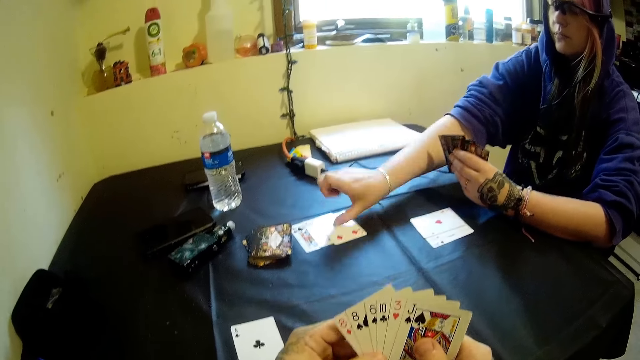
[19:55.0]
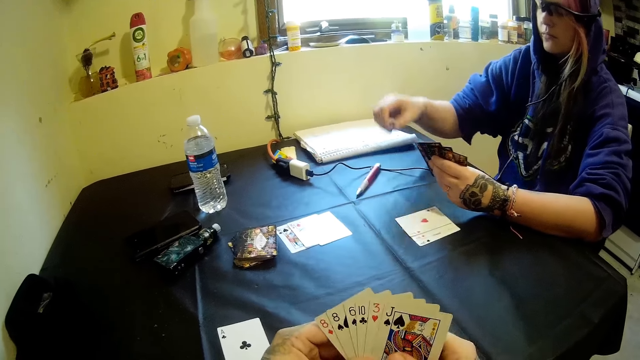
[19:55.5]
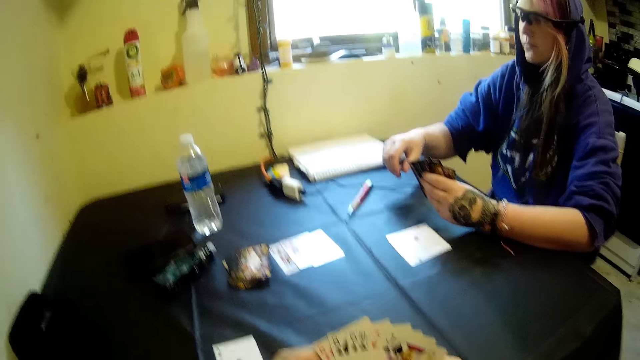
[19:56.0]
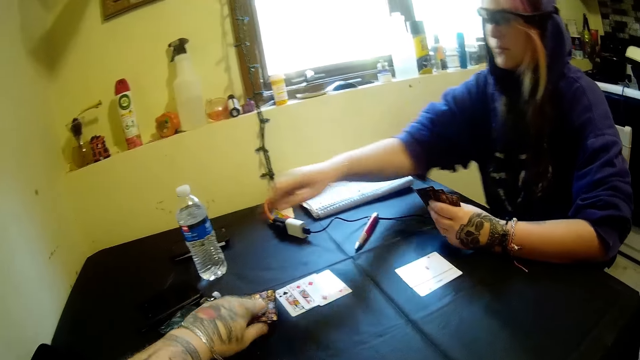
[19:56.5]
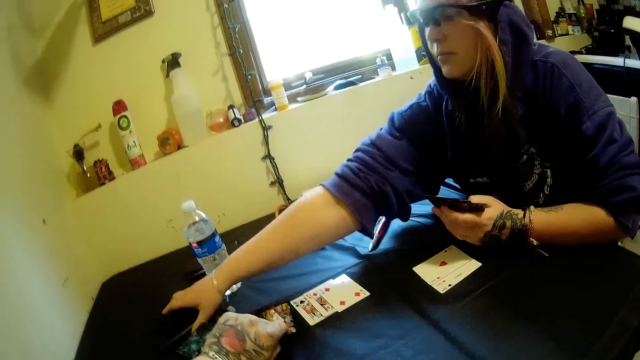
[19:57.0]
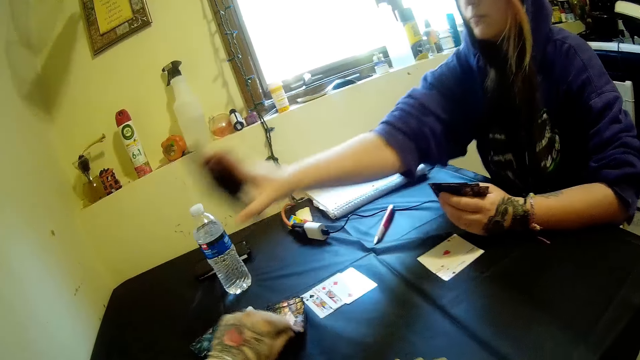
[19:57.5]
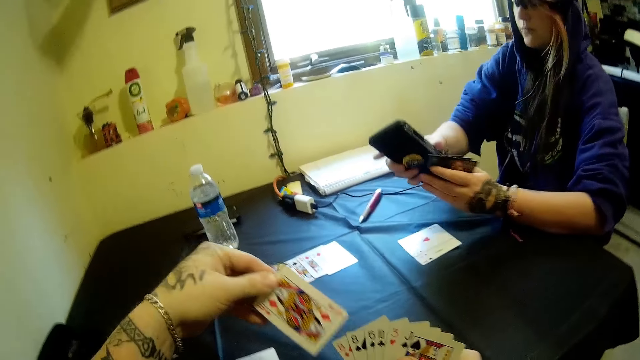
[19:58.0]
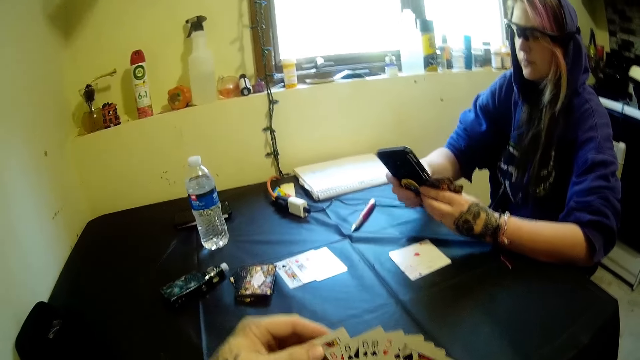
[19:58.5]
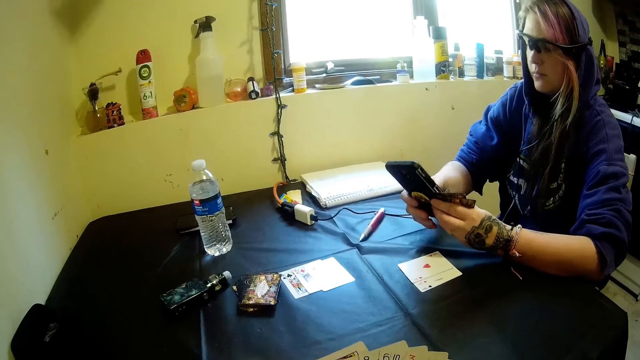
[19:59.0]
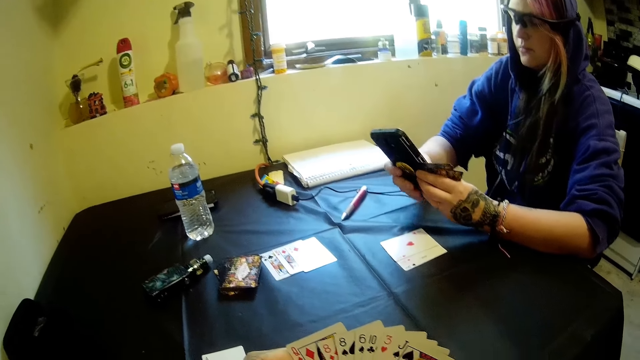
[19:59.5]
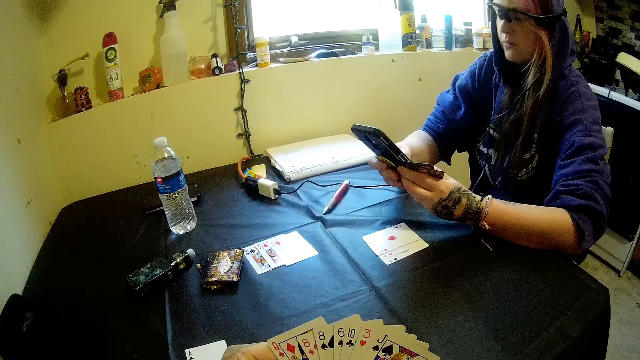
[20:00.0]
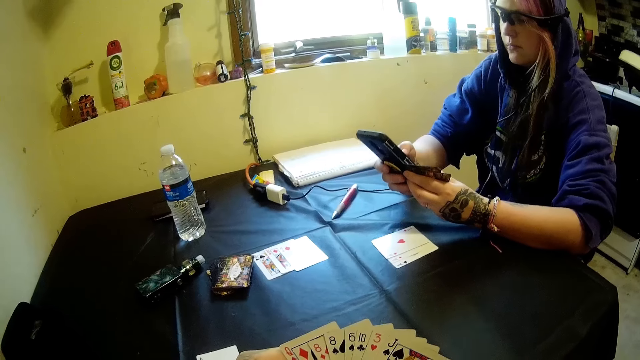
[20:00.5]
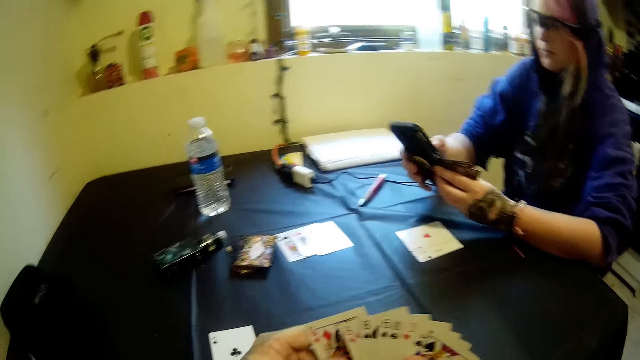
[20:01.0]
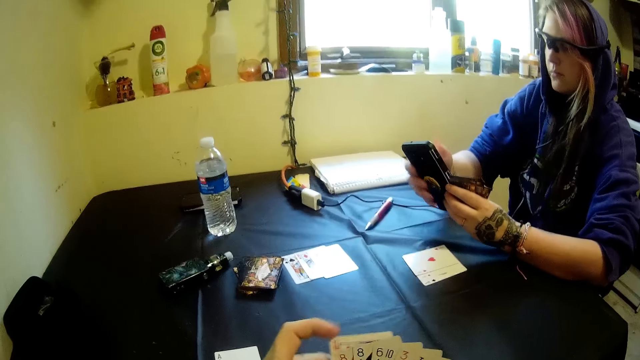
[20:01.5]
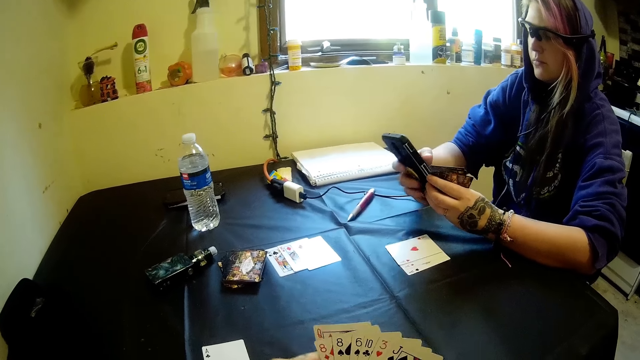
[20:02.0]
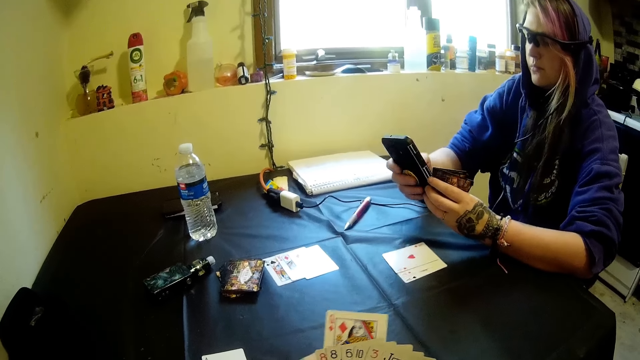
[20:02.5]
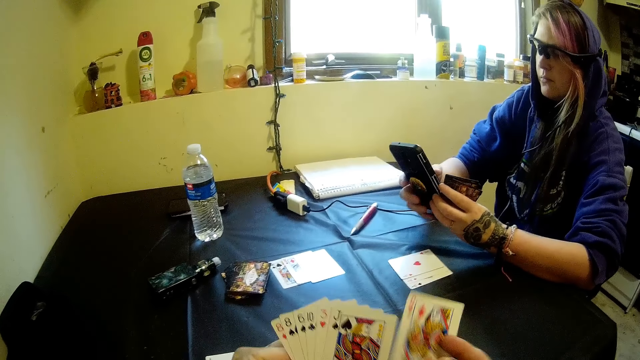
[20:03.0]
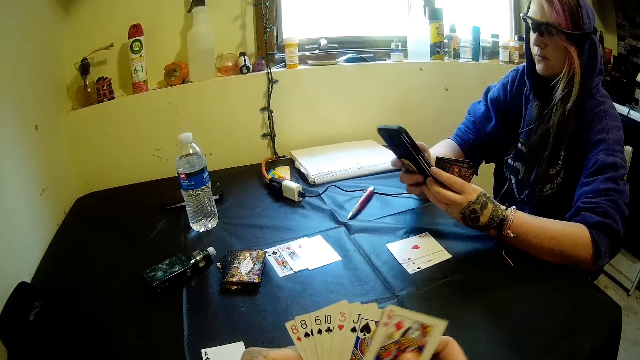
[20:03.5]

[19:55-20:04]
The woman drops a card on the table with her right hand. The camera wearer picks cards from the table with his left hand. The woman picks a phone from the table with her right hand. The woman operates the phone with her hands.

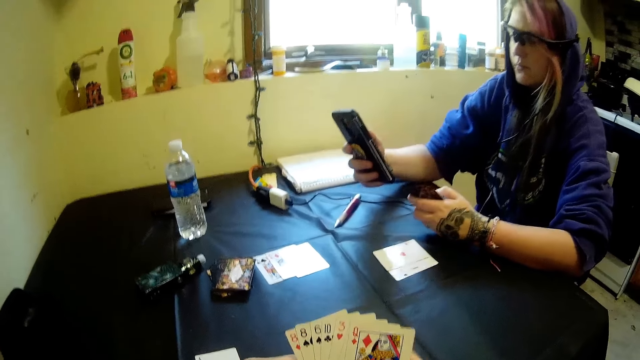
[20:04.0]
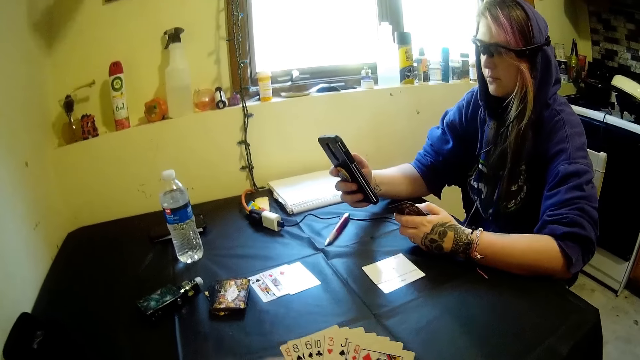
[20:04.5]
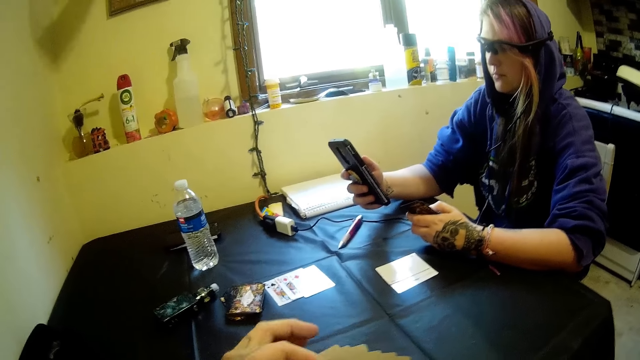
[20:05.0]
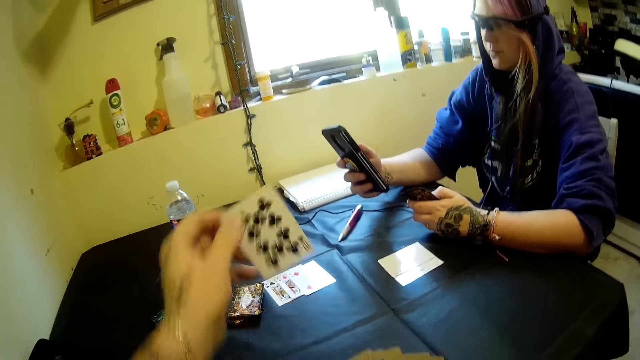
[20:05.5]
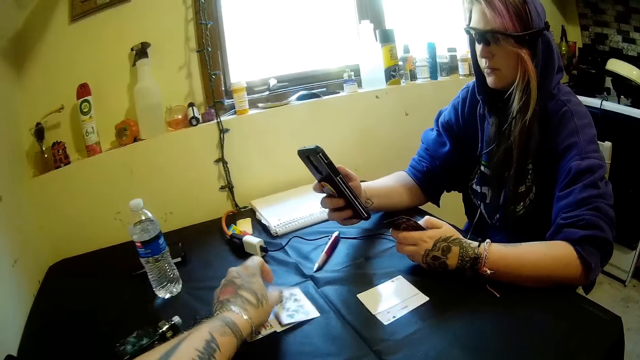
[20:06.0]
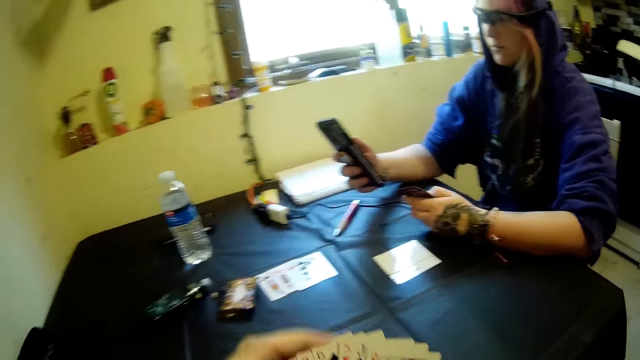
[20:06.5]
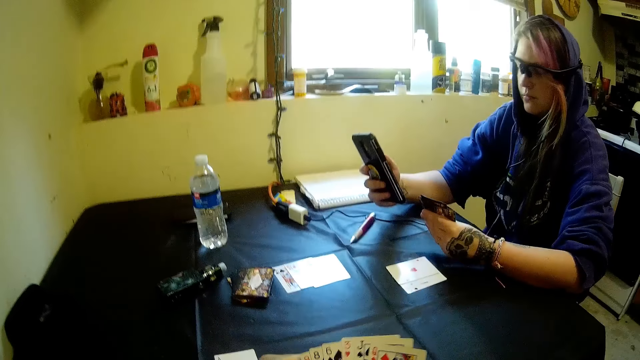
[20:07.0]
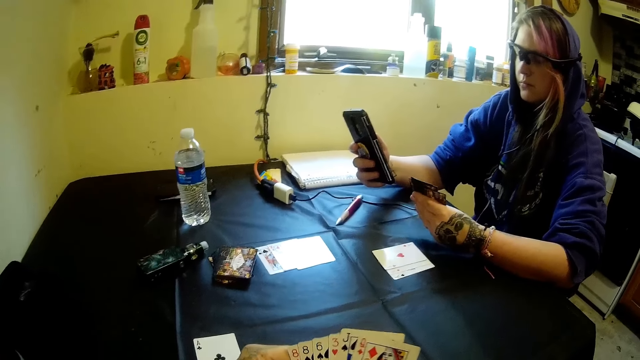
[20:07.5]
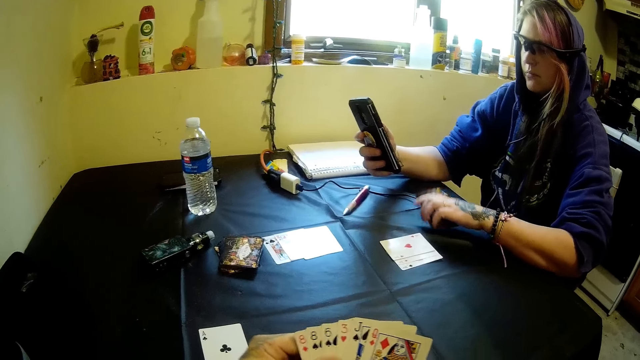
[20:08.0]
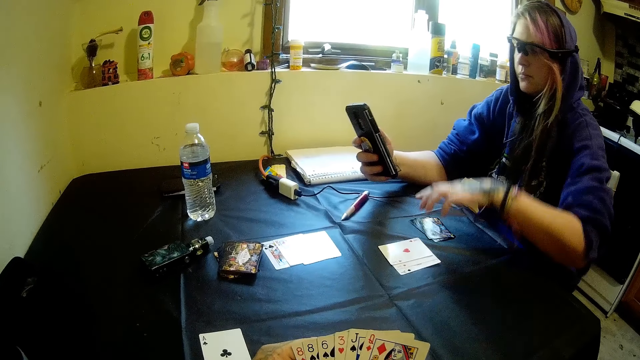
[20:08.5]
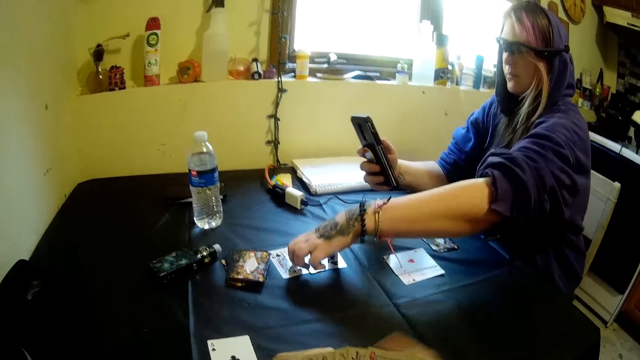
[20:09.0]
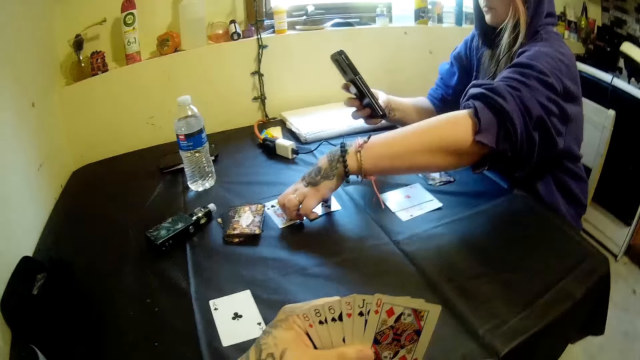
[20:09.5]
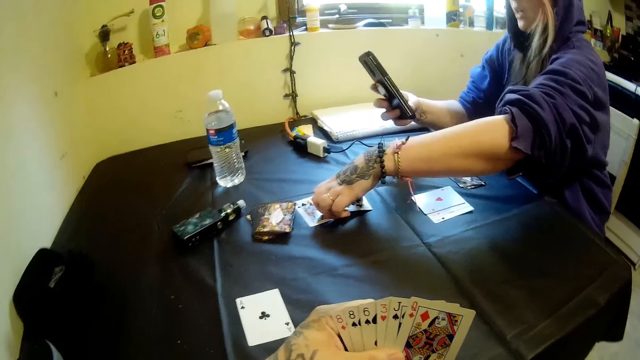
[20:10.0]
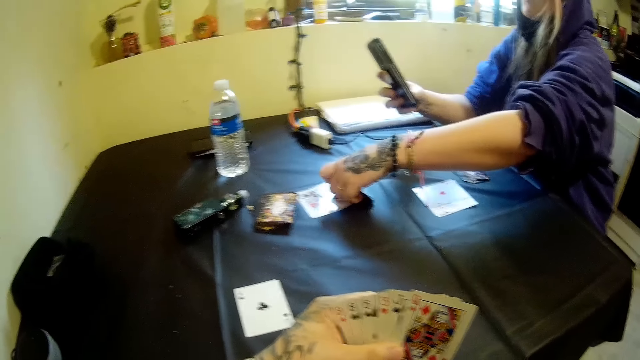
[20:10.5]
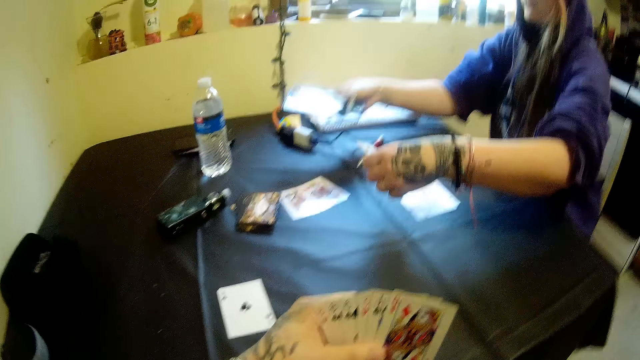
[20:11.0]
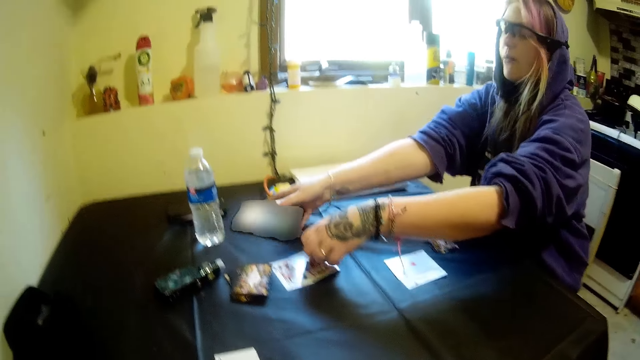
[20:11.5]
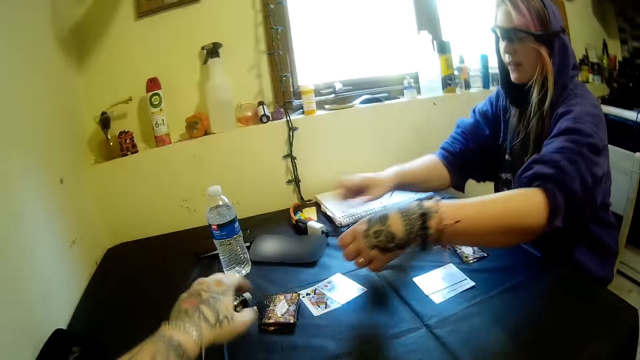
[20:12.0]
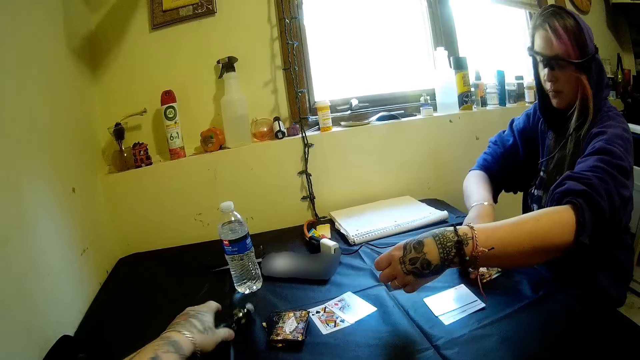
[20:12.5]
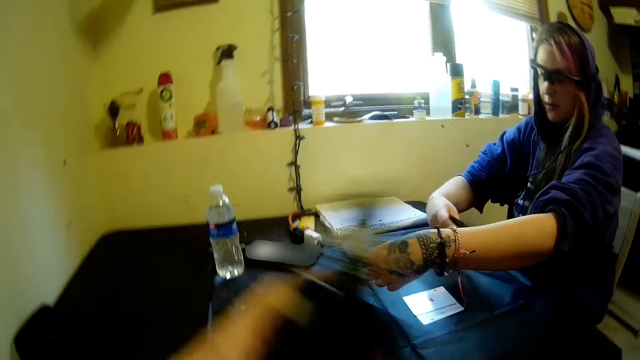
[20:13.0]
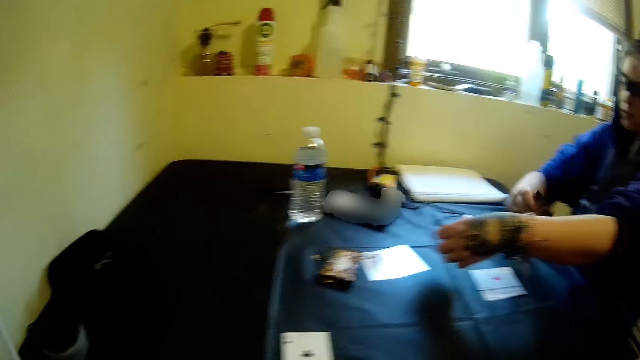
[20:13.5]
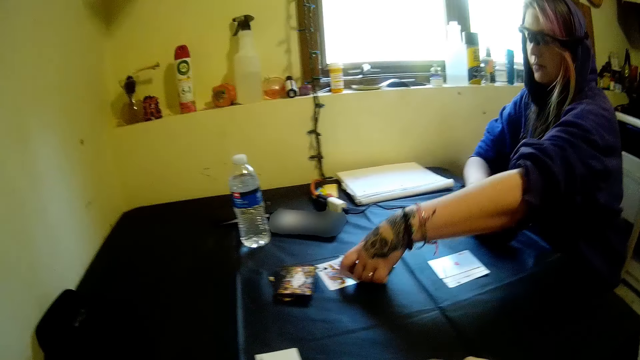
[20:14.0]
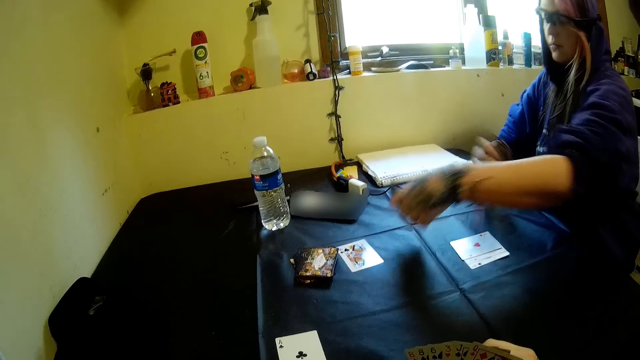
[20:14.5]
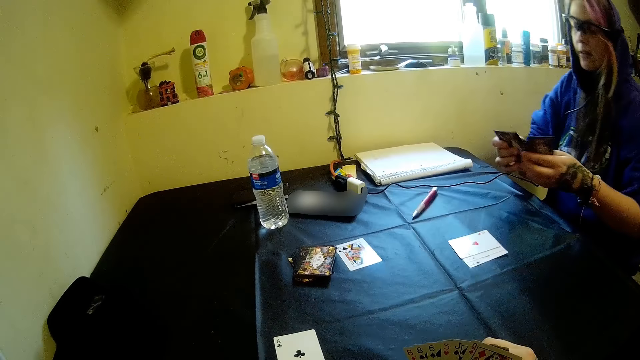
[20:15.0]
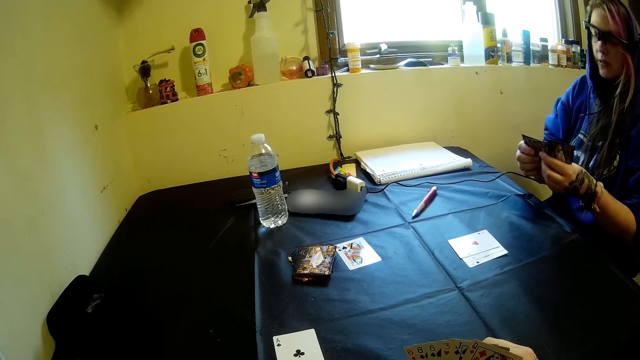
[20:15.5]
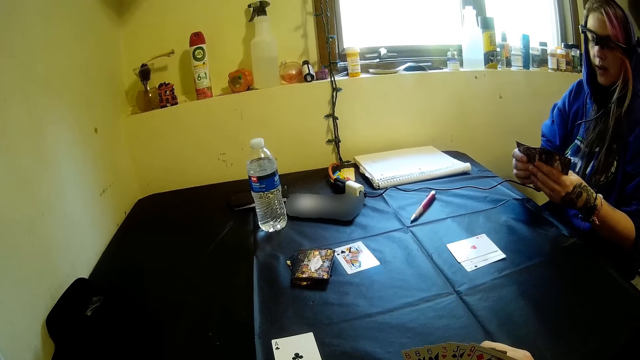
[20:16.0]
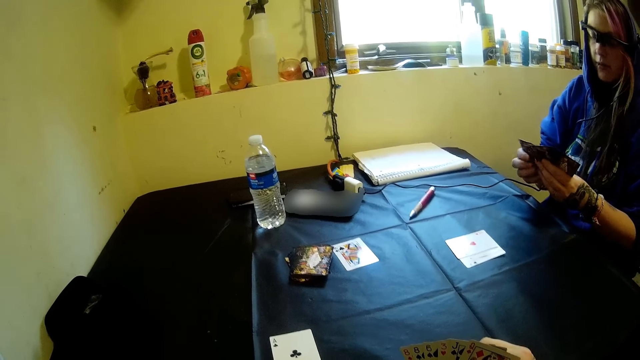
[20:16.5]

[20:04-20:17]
The camera wearer drops a card on the table with his left hand. A woman drops cards on the table with her left hand. The woman picks cards. She drops the phone on the table with her right hand and picks cards from the table with her hands. The camera wearer picks up the electric cigarette on the table with his left hand. The woman picks cards from the table with her left hand. She aligns her cards.
